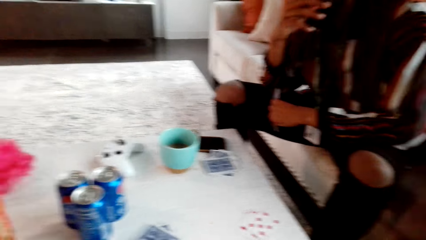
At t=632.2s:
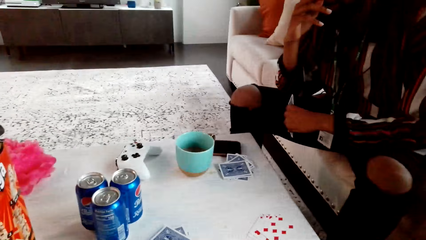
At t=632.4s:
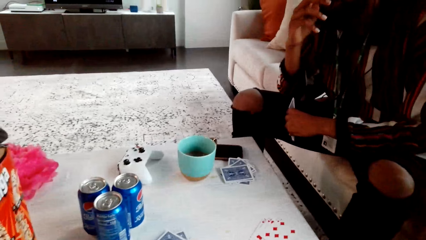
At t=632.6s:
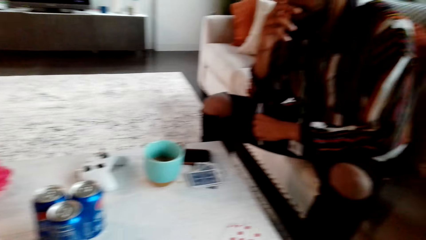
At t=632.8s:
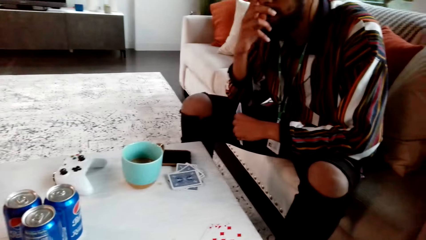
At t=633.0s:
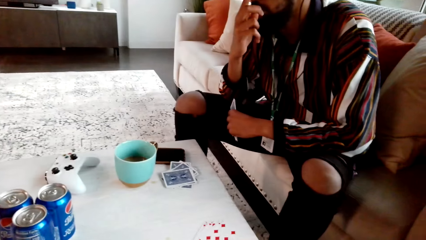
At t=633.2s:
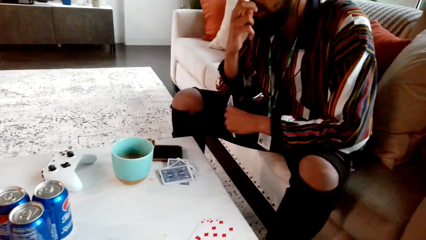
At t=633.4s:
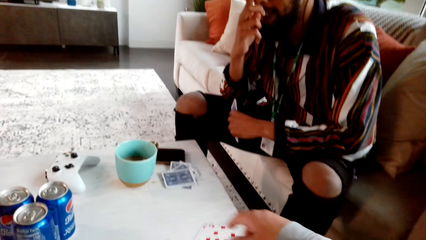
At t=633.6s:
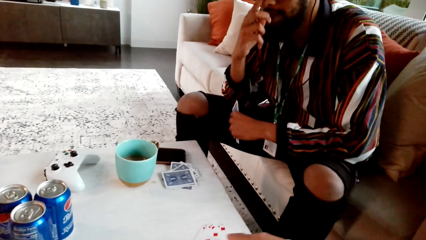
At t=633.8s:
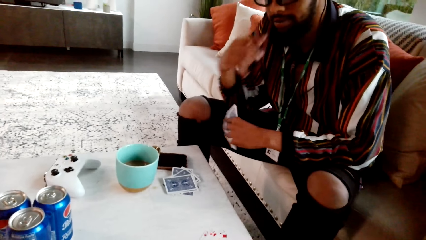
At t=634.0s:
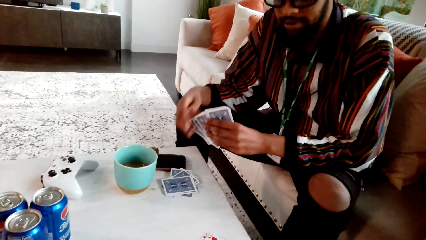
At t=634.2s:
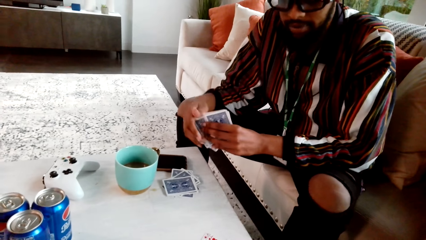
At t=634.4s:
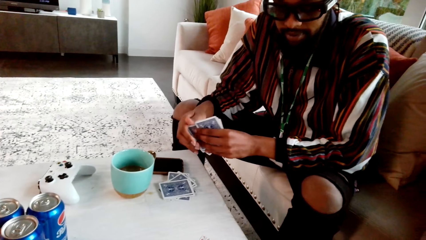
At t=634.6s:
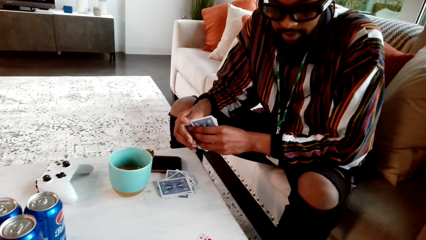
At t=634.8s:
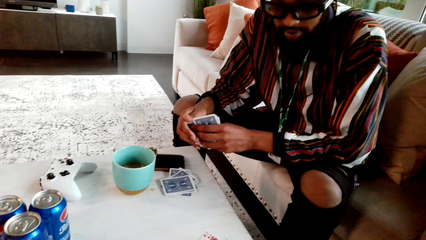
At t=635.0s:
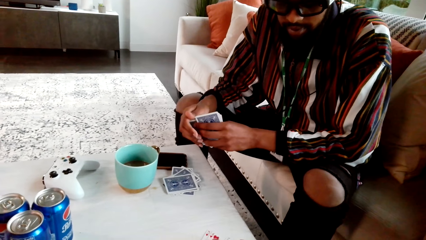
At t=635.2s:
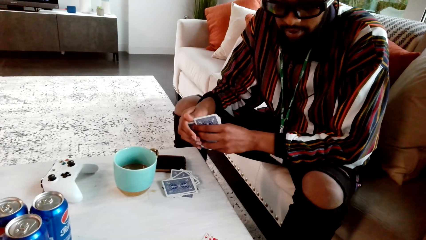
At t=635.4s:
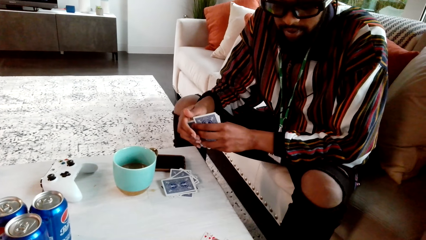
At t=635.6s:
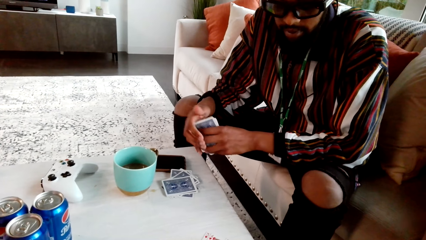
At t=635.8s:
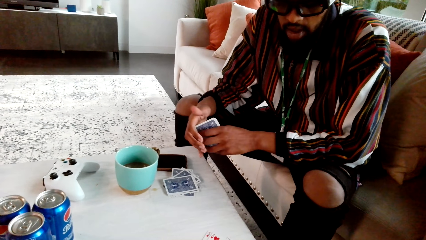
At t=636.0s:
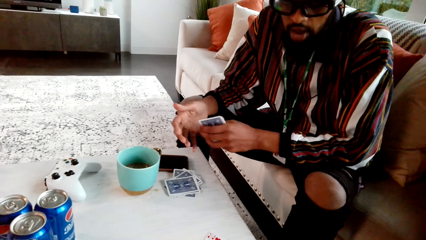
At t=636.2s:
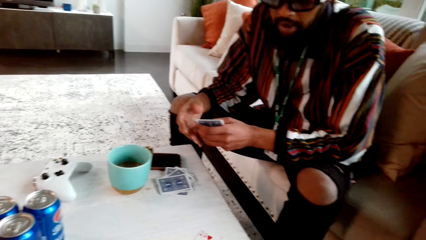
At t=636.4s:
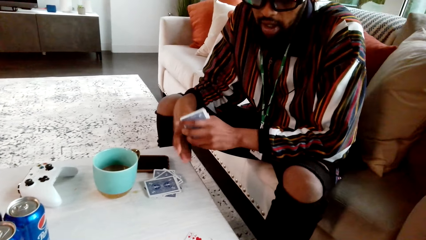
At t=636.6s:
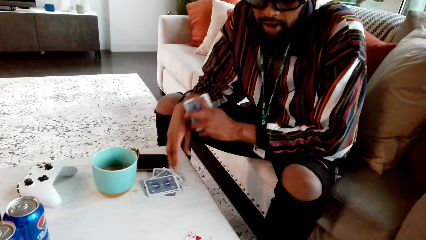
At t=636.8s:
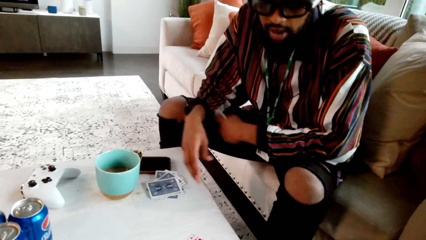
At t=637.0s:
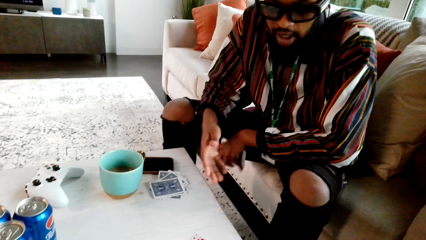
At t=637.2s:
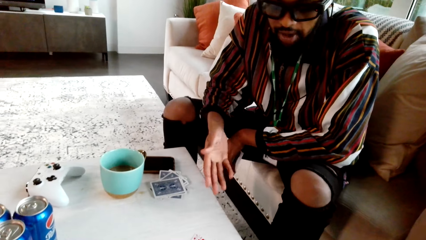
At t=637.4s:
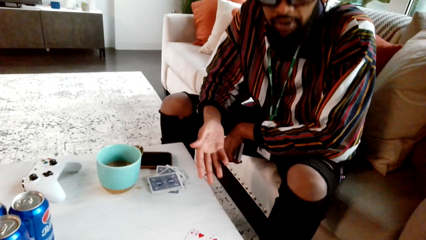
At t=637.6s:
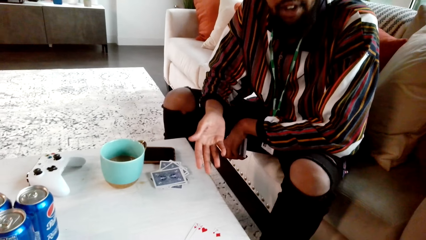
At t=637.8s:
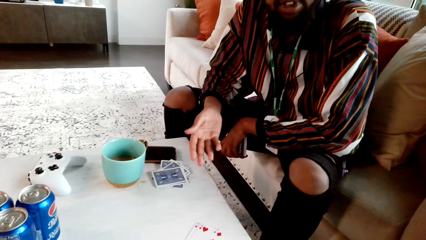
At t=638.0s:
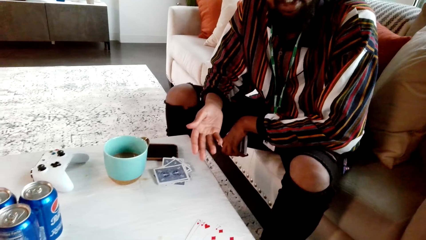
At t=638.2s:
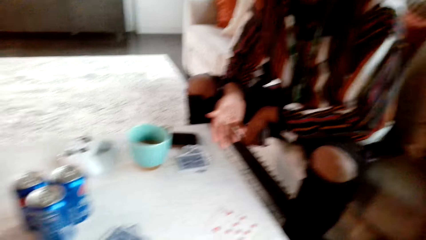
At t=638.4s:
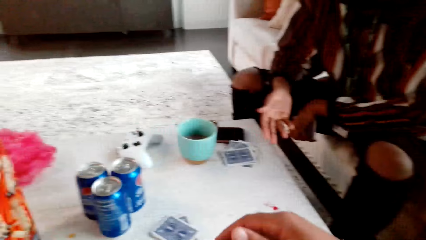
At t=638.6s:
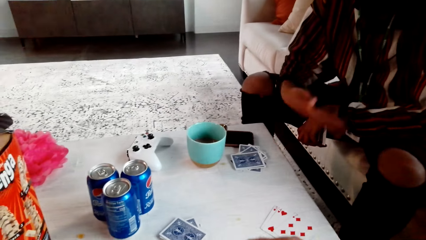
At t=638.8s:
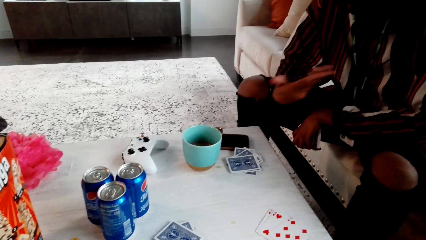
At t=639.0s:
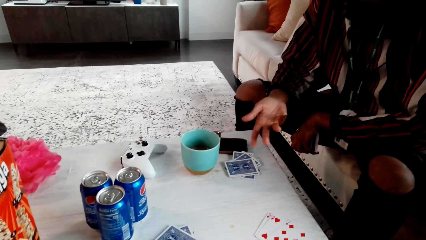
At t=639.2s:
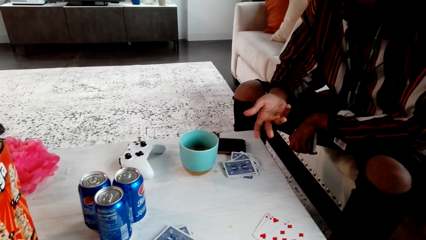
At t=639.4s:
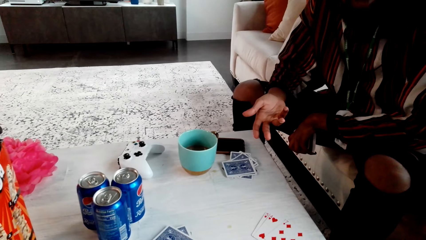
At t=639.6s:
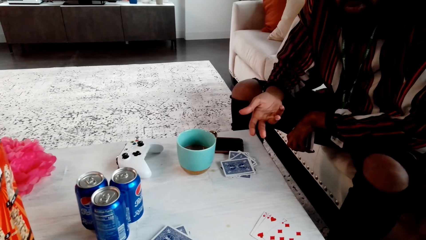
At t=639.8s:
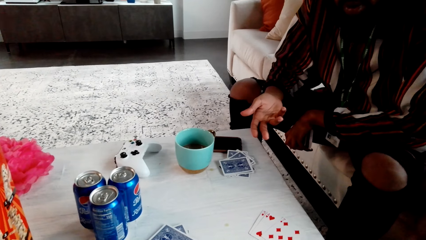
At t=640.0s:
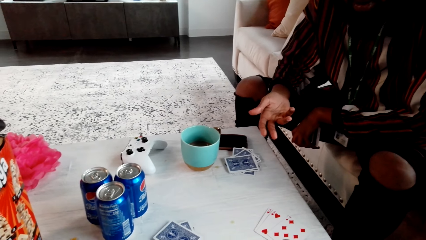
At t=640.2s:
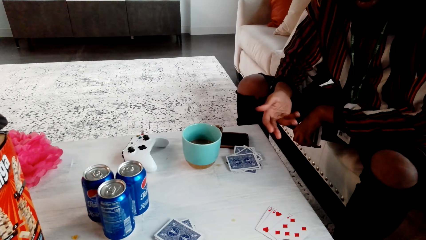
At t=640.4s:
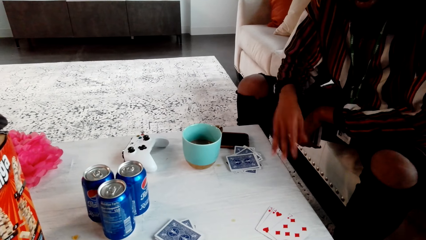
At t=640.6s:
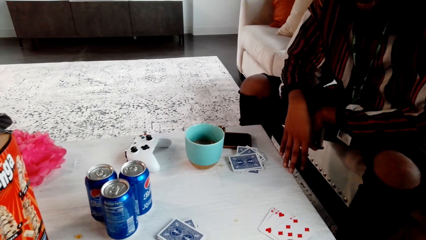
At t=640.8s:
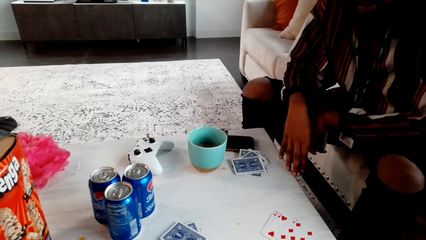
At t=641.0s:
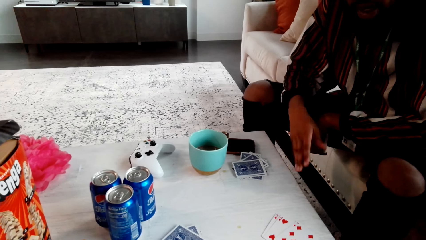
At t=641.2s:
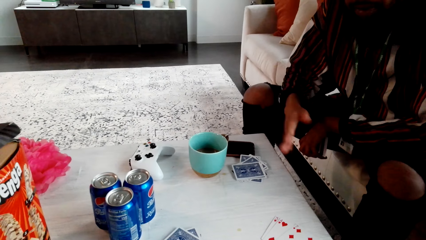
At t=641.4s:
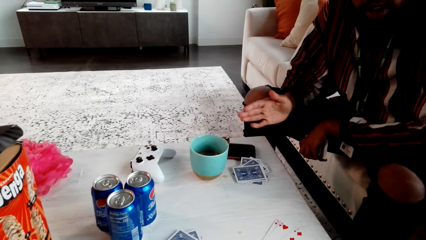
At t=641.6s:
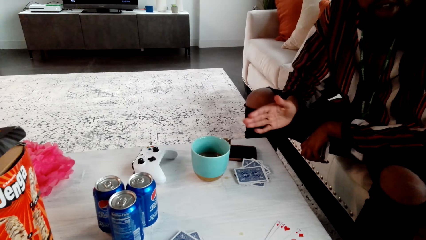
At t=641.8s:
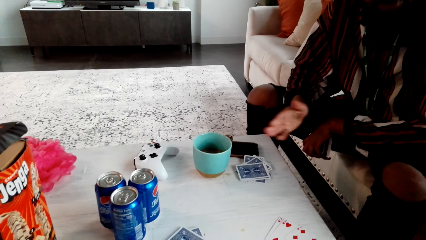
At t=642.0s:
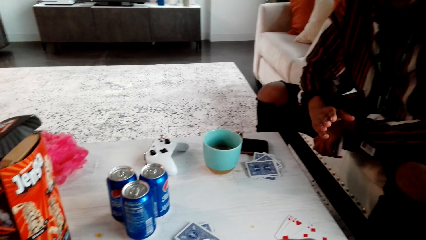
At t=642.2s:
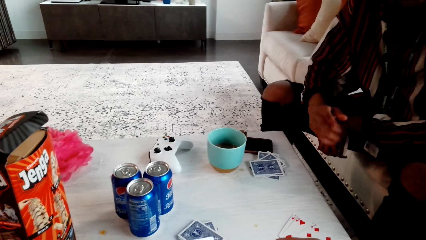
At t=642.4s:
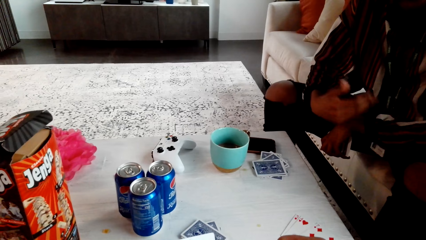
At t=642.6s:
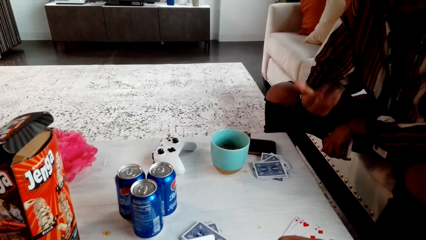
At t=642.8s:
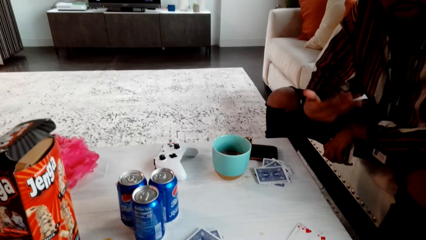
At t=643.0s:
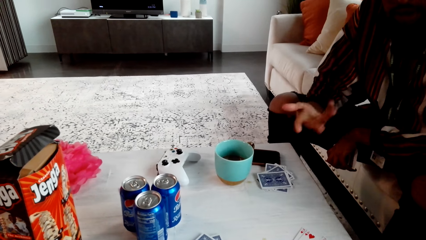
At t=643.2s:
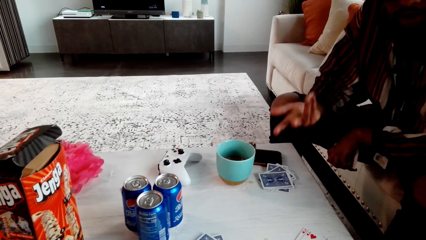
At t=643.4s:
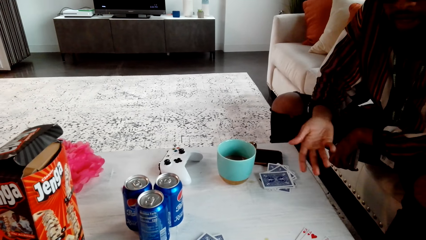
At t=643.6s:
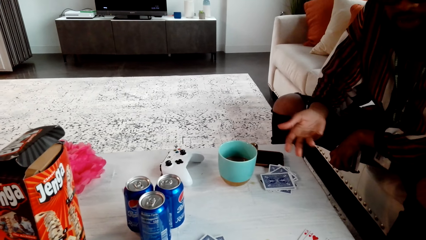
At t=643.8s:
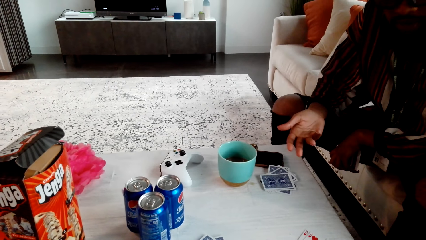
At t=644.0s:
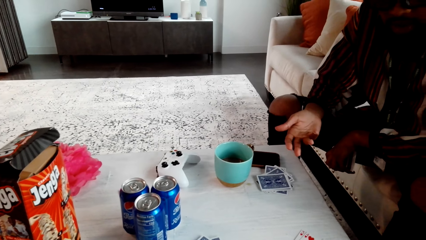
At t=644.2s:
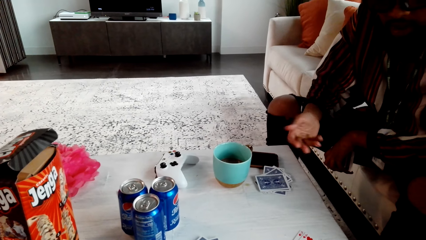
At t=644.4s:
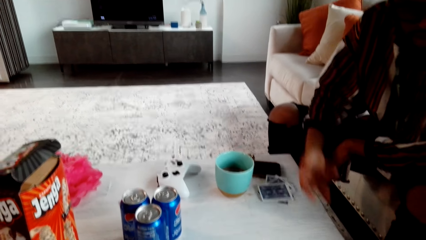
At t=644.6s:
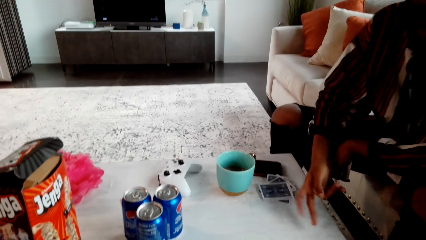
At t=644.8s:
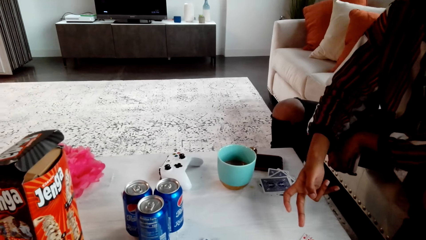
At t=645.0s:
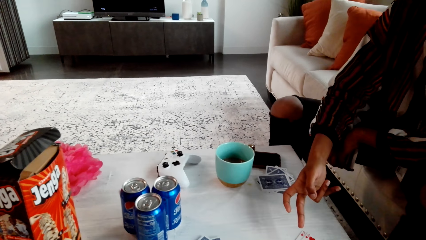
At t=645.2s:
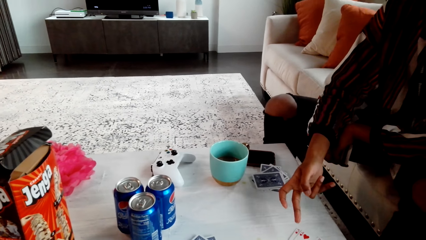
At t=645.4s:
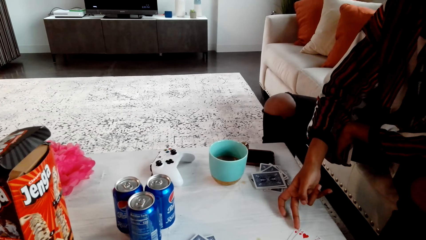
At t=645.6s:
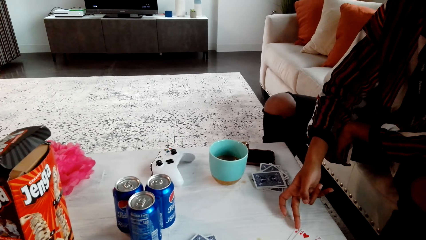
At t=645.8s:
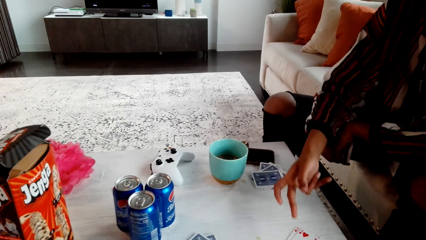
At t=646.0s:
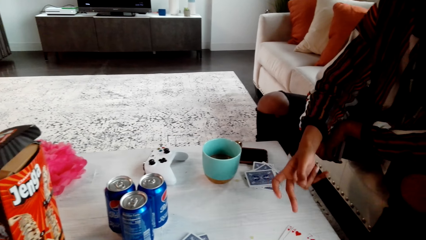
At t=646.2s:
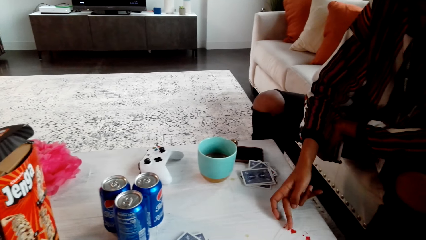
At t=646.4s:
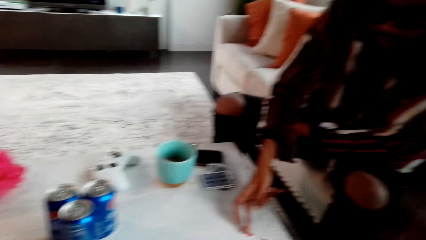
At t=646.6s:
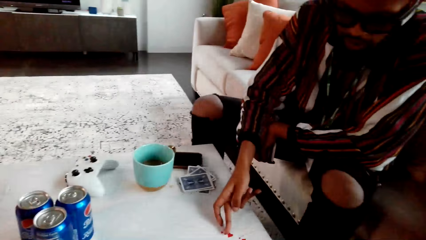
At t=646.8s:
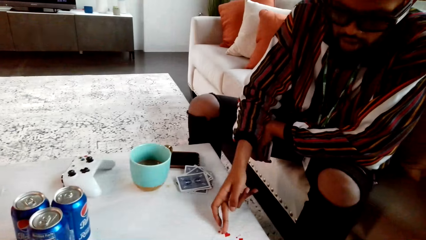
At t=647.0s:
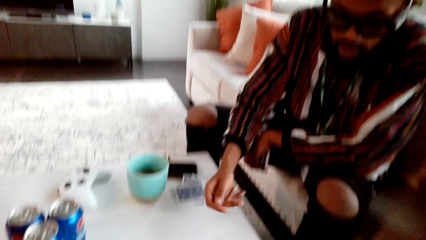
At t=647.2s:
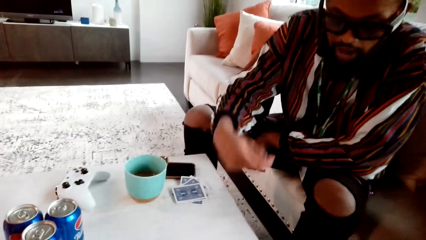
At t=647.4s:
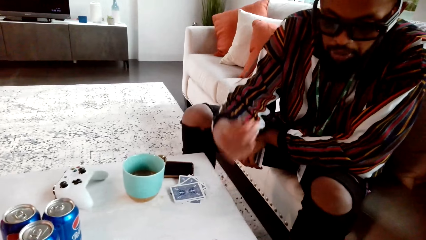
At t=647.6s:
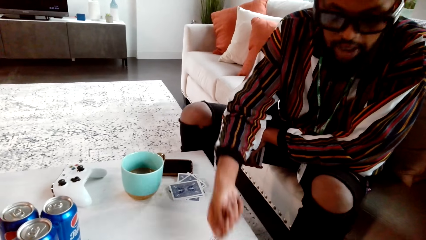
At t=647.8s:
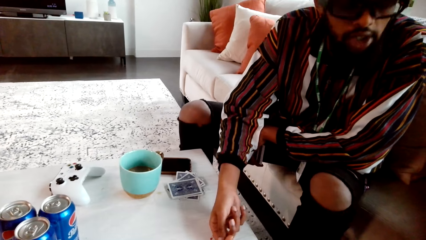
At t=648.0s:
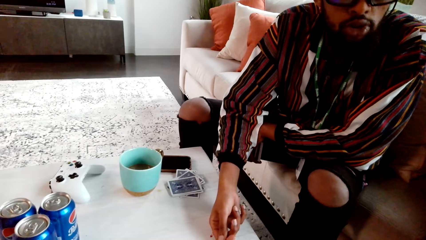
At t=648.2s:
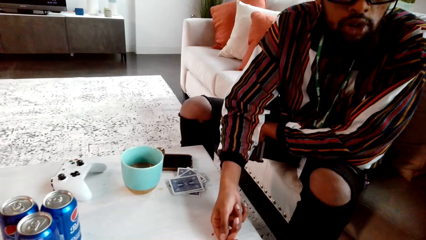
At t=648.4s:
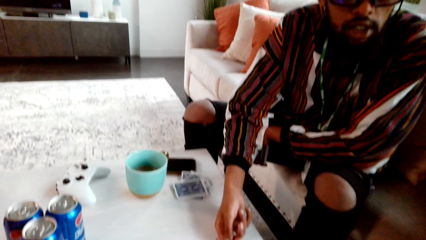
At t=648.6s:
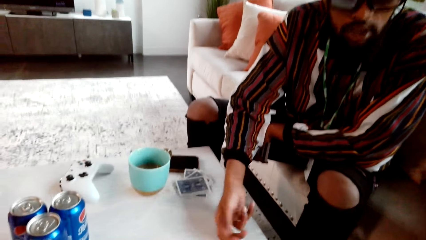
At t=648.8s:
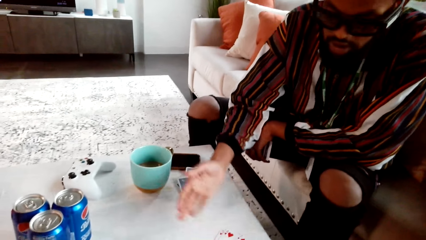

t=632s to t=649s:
The camera wearer looks around. A man touches his face. The camera wearer touches playing cards on the table. The man touches the playing cards with the right hand, speaks with gestures and points at a card.
